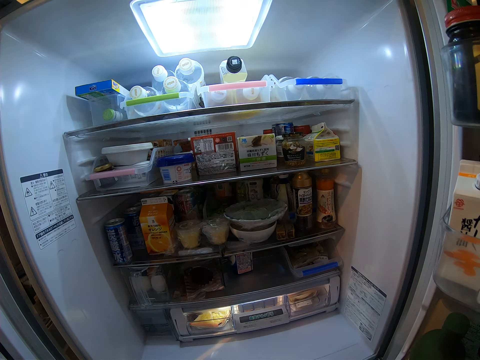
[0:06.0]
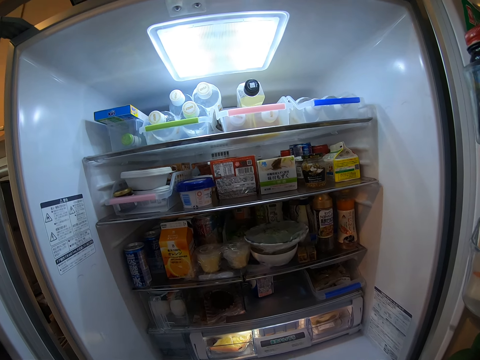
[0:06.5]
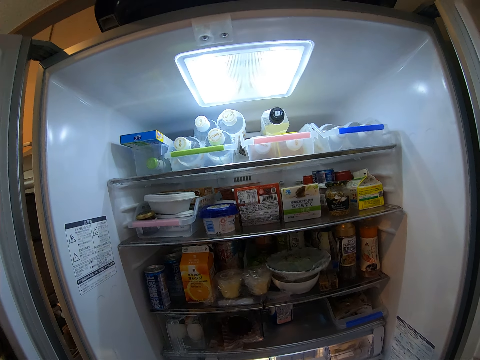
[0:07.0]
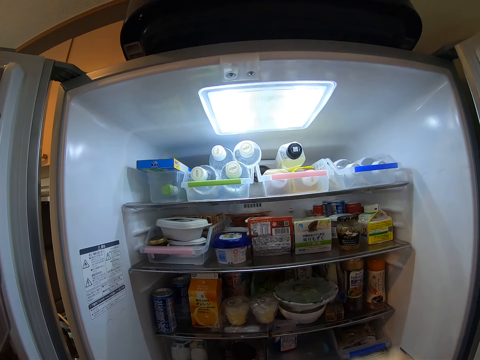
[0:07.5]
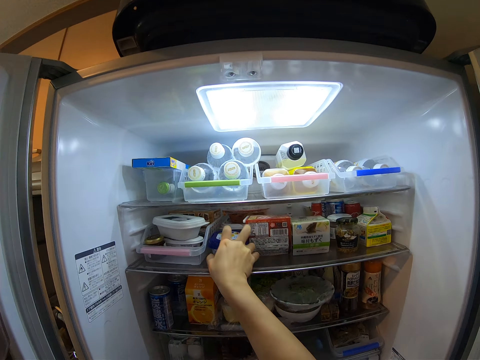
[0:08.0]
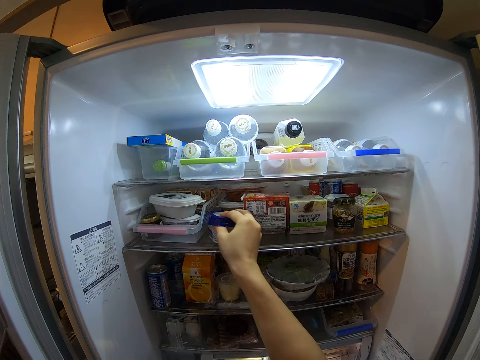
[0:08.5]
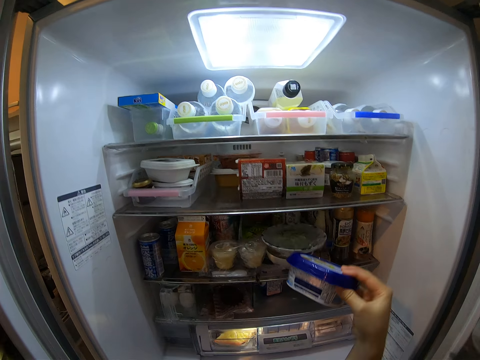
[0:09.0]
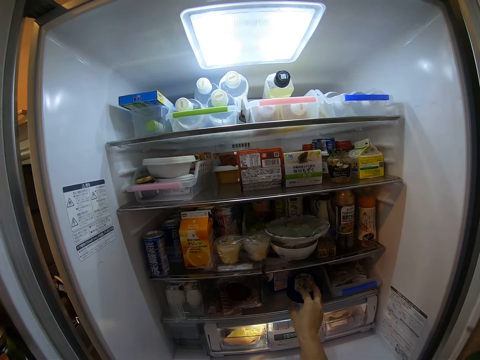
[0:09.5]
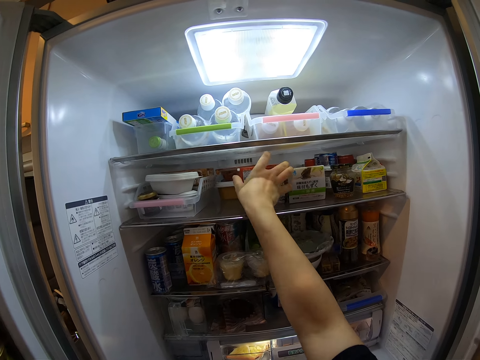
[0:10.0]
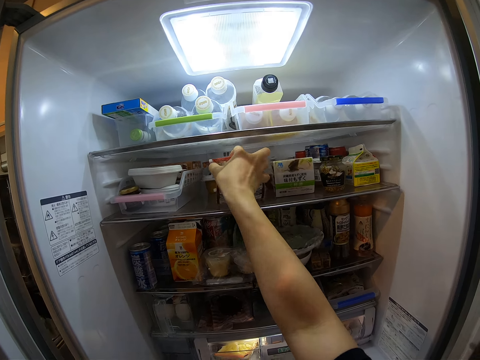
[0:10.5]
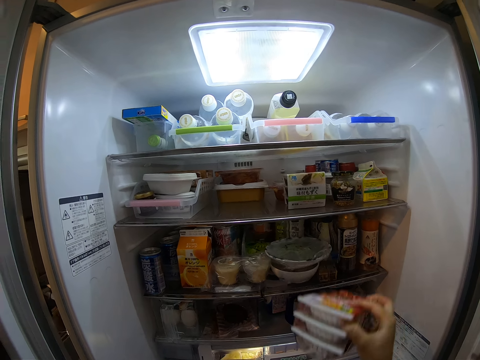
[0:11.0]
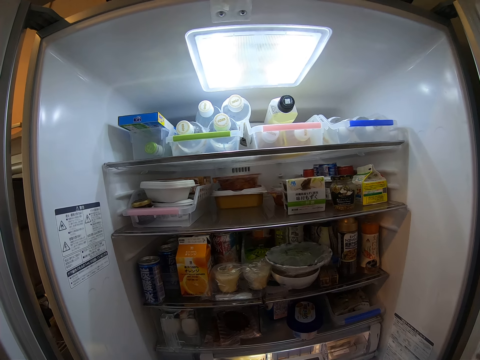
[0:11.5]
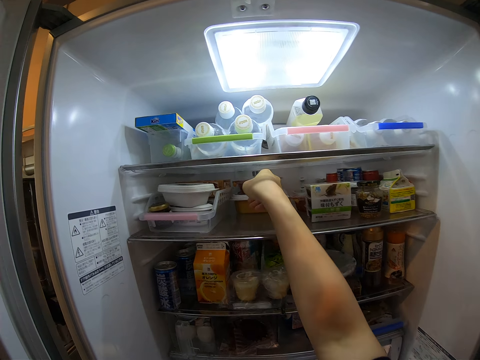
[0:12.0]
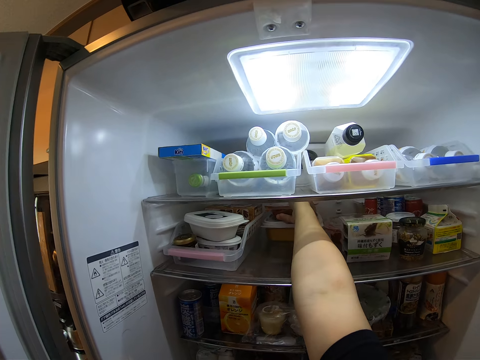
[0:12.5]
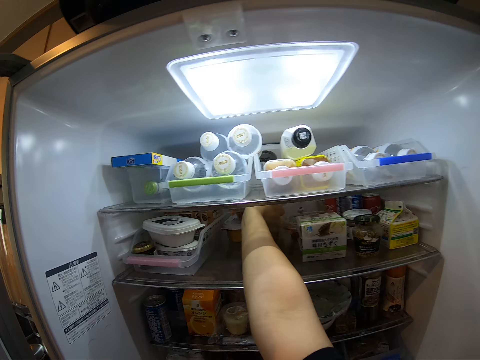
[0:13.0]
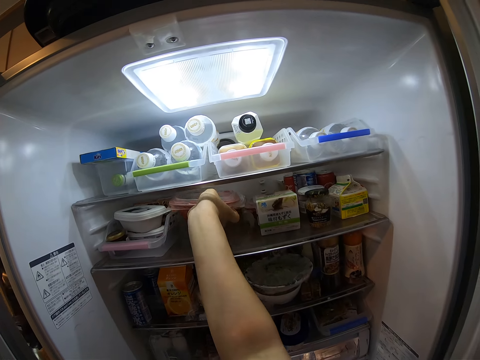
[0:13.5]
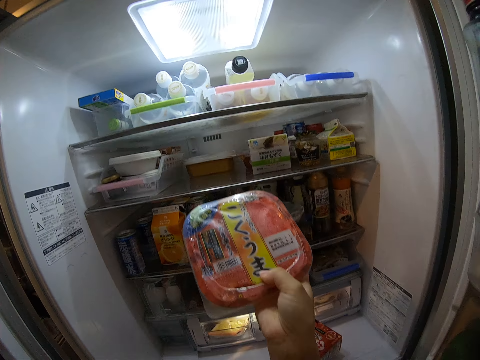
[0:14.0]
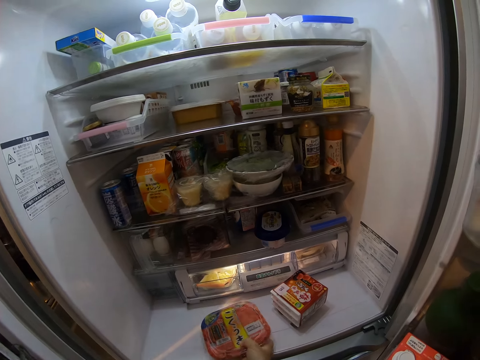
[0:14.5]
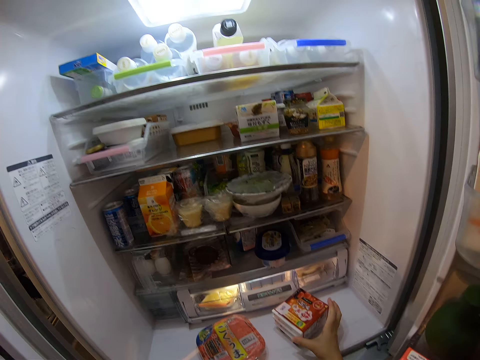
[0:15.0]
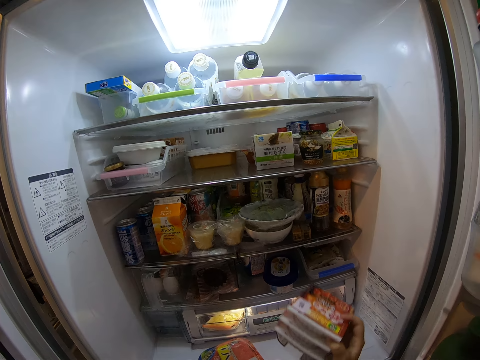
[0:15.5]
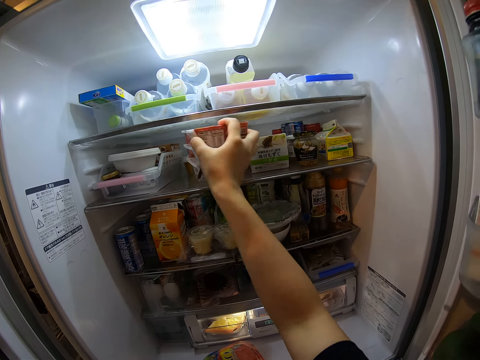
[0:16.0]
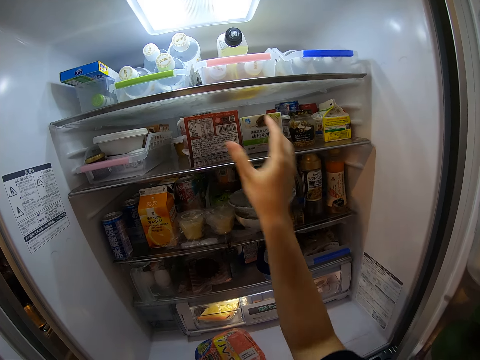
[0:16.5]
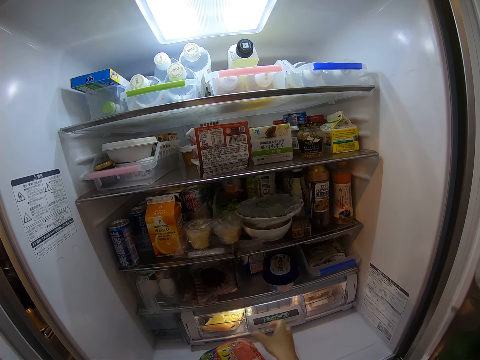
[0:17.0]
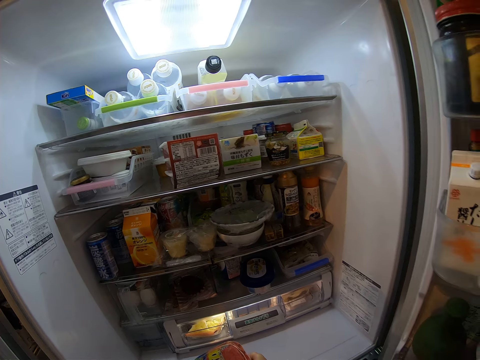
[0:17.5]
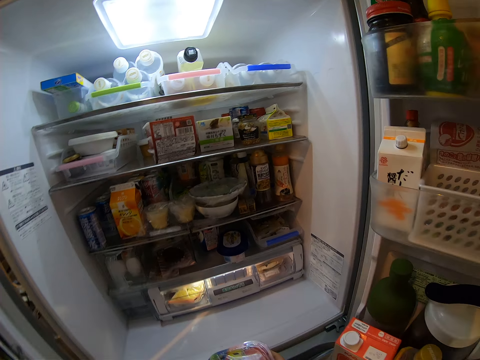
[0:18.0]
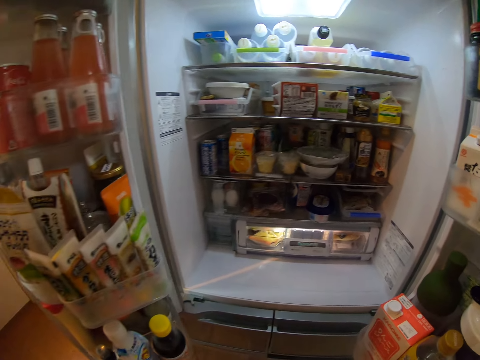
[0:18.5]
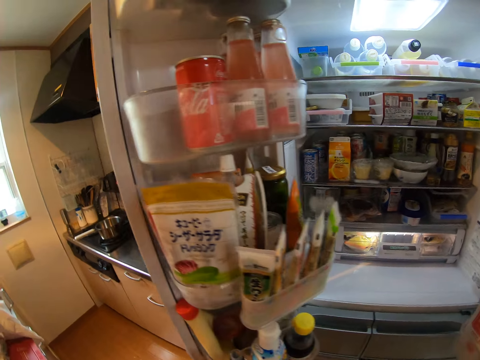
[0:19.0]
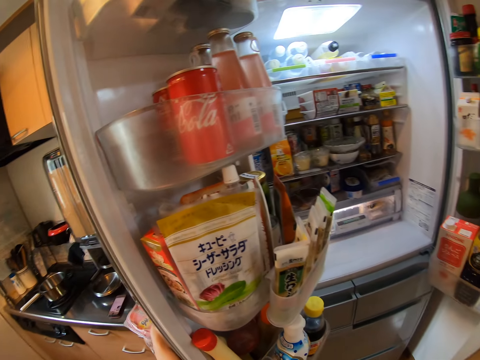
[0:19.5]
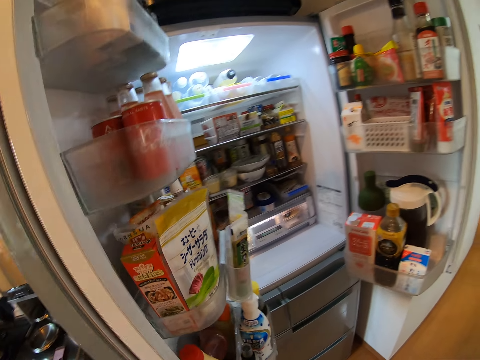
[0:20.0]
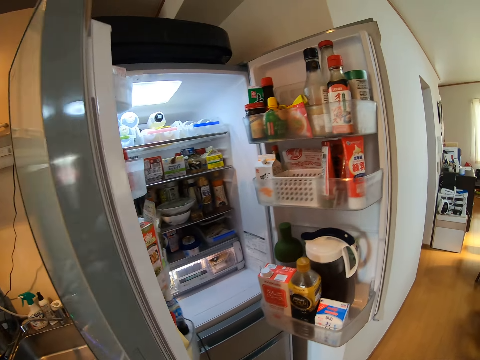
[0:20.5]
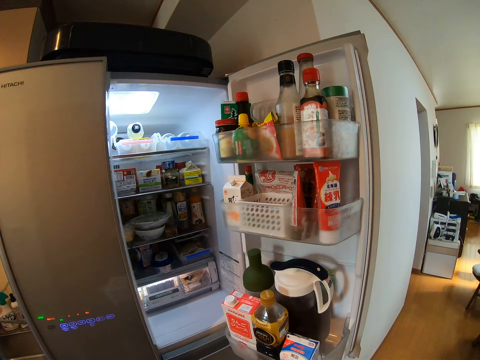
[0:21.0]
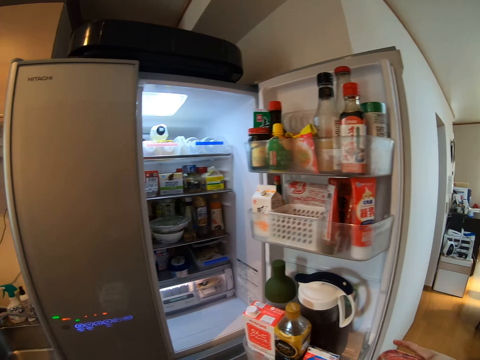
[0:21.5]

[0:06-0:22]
The camera wearer picks a plastic container from the fridge. They put the plastic container on the fridge shelf. They pick a pack from the fridge. They put the plastic container on the fridge shelf. They pick the plastic container from the fridge. They put the plastic container on the fridge shelf. They pick the pack from the fridge. They put the plastic containers on the fridge shelf. They pick the plastic container from the fridge. They step backward. They close the fridge door.

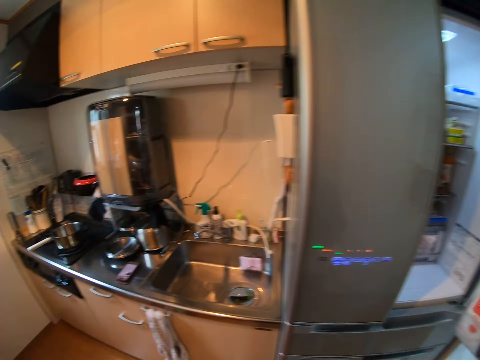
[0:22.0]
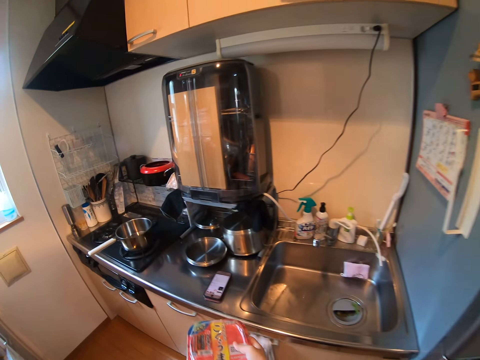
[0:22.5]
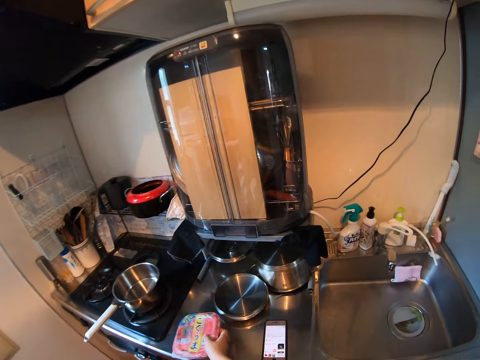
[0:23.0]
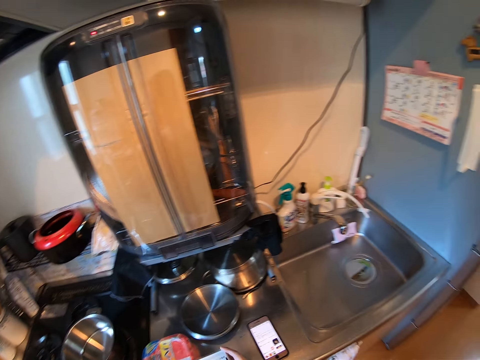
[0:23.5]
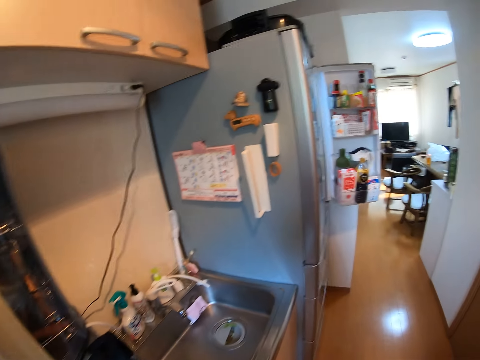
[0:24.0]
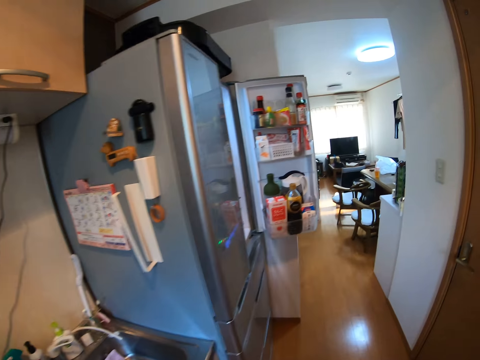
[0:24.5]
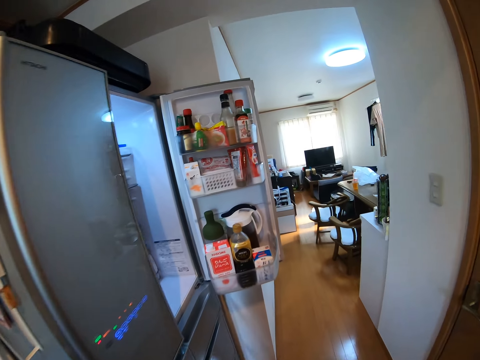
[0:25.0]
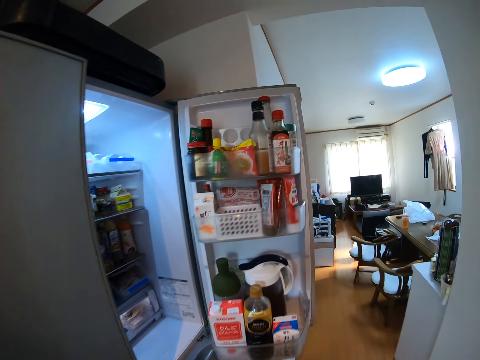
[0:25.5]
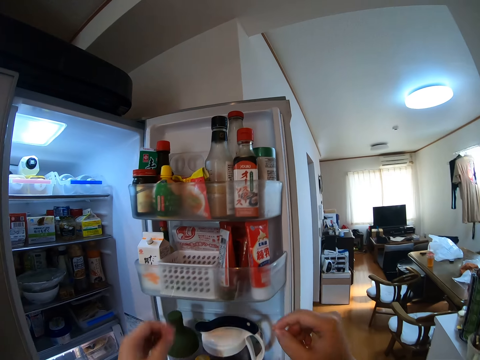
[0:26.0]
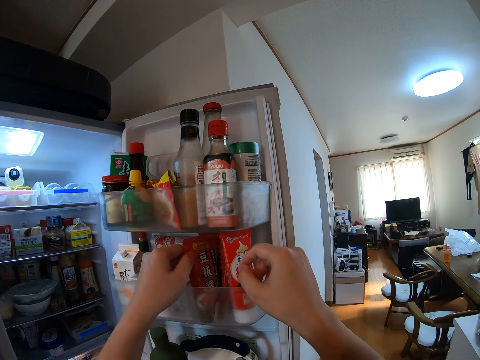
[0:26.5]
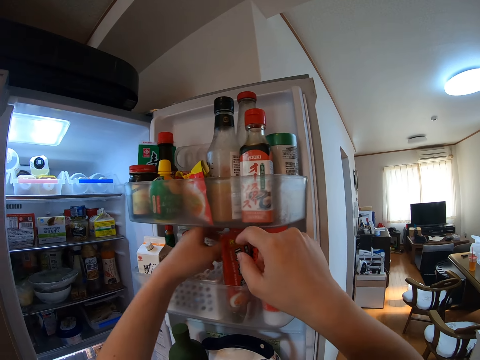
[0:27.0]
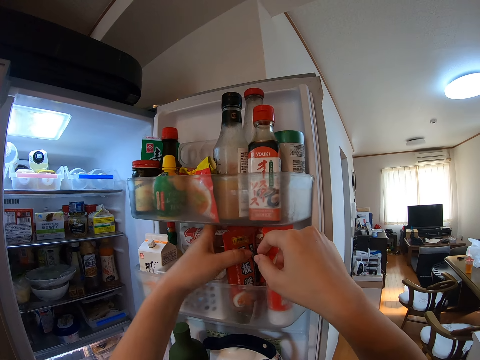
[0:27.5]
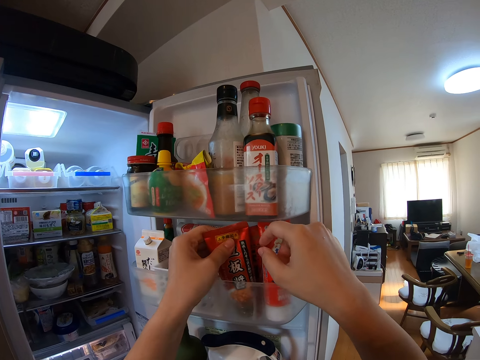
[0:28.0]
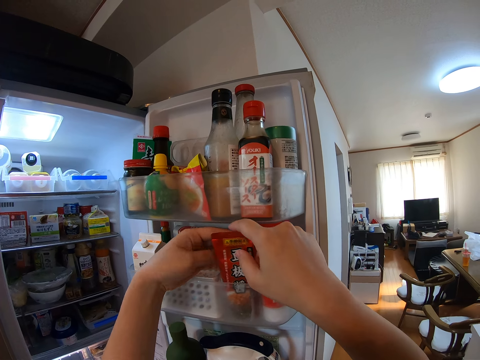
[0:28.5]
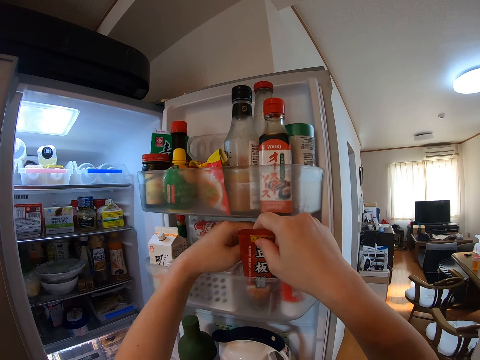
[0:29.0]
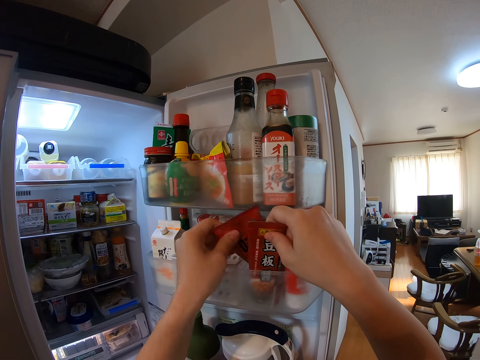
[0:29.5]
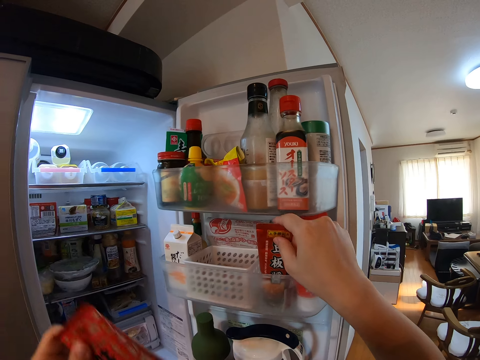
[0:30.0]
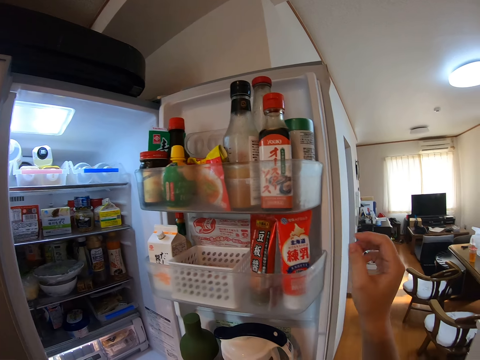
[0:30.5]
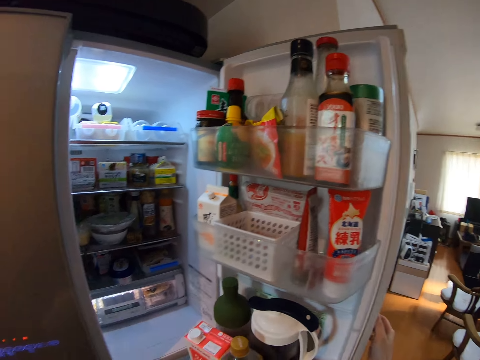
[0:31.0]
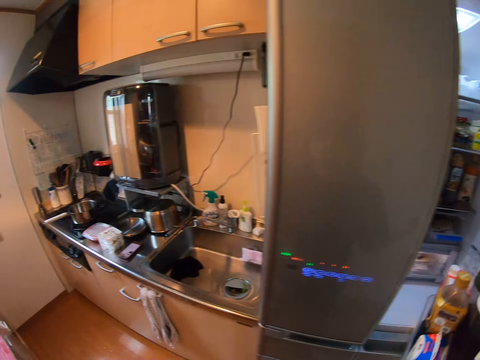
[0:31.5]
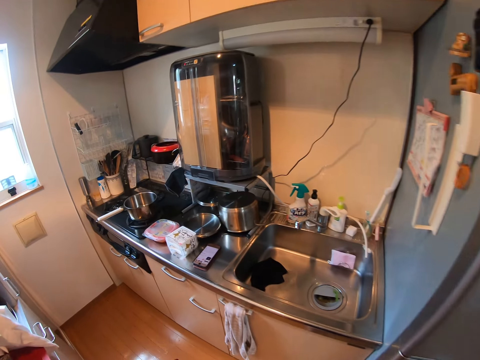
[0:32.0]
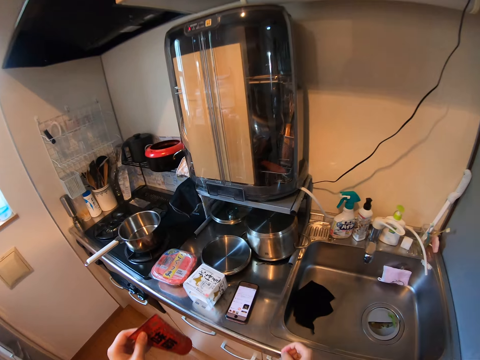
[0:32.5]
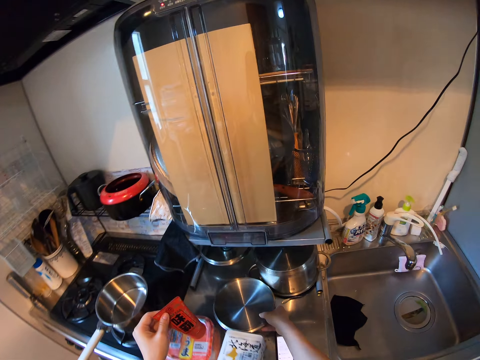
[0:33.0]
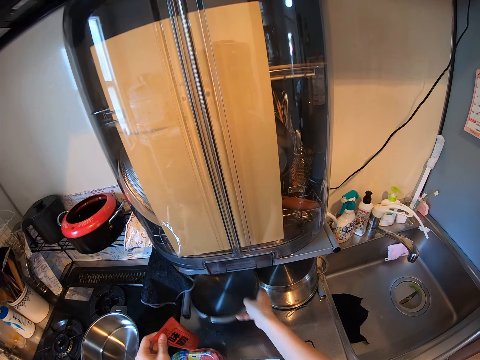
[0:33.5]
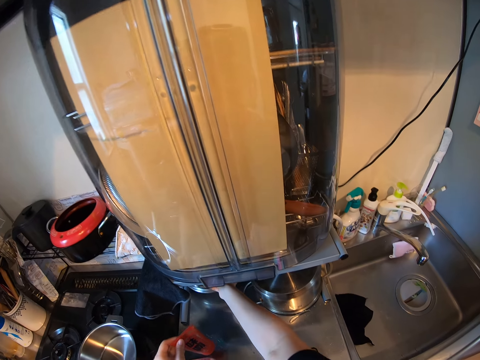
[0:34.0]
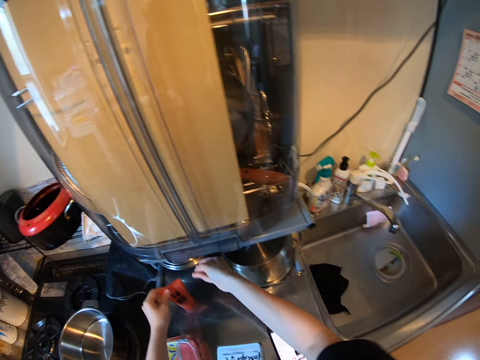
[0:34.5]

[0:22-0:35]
The camera wearer steps forward. They put the plastic container on the table. They put the plastic container on the table again. They walk around. They pick a tube paste from the fridge. They close the fridge door. They push the door of the fridge. They step forward. They pick a lid. They move the pot cover. They put the lid on the table.
